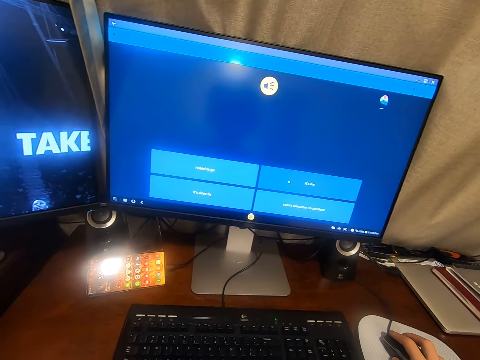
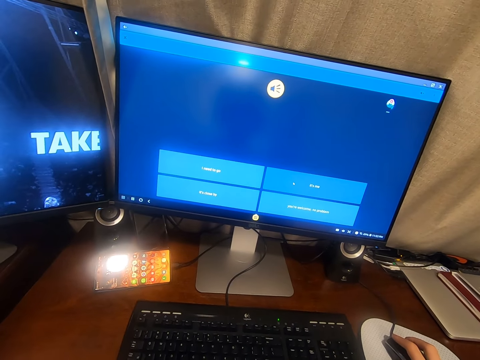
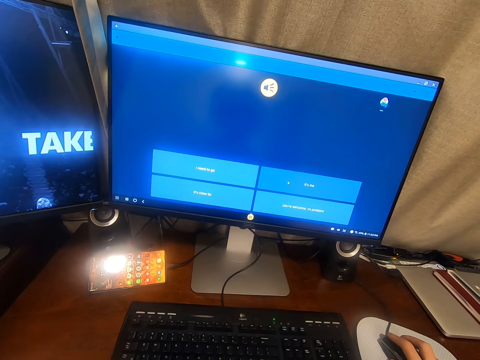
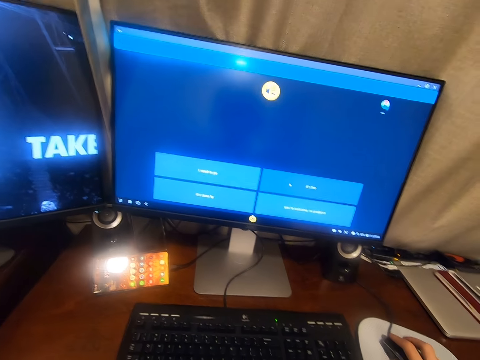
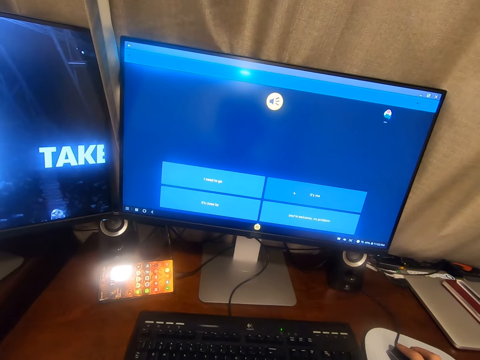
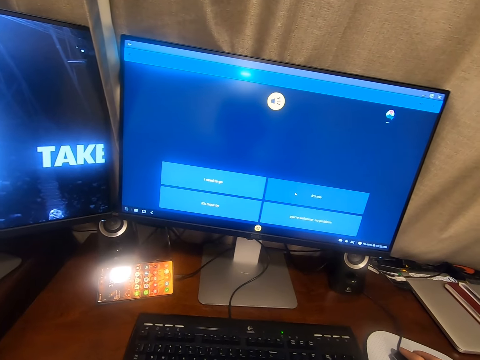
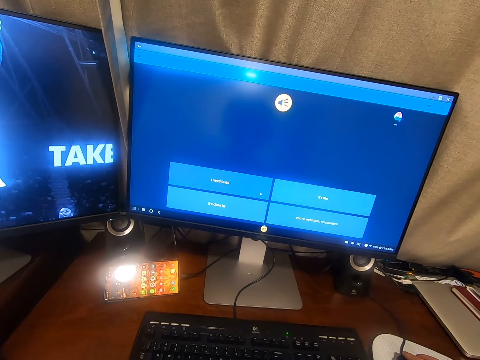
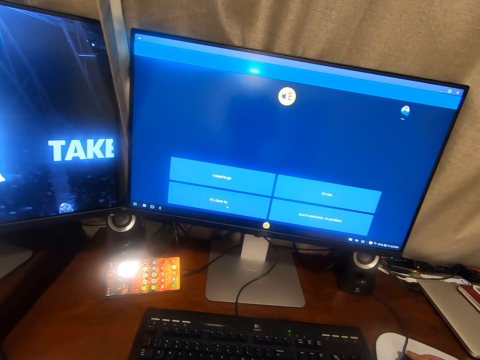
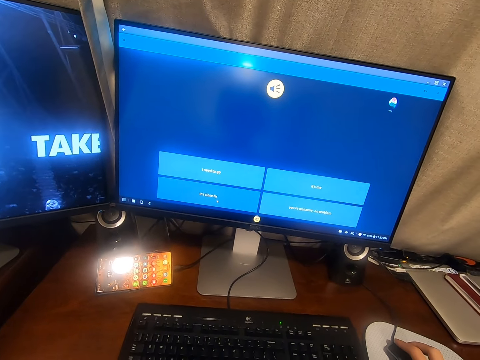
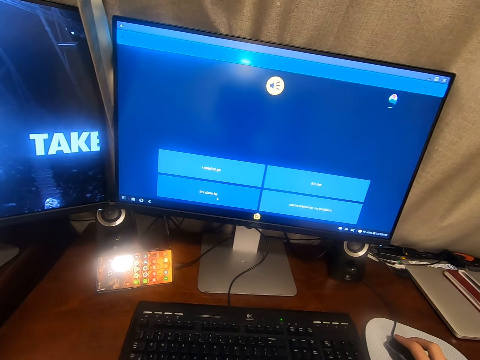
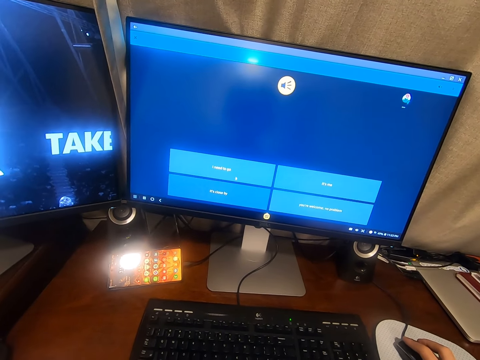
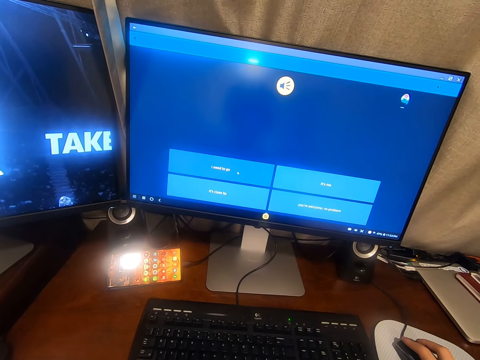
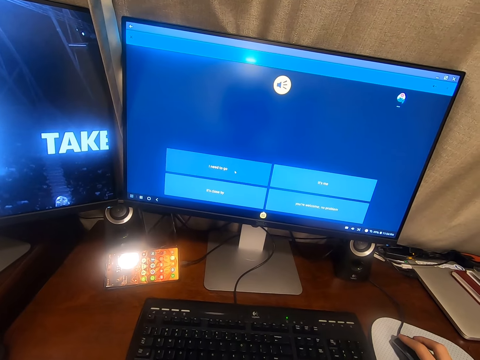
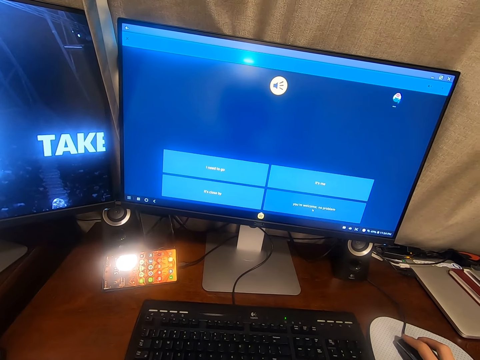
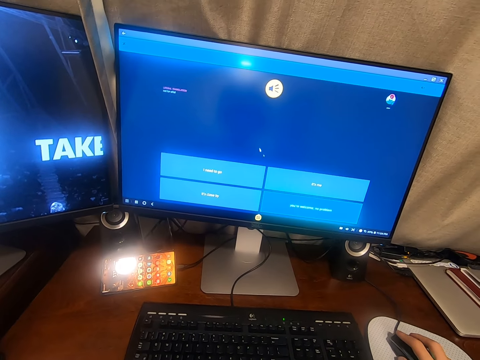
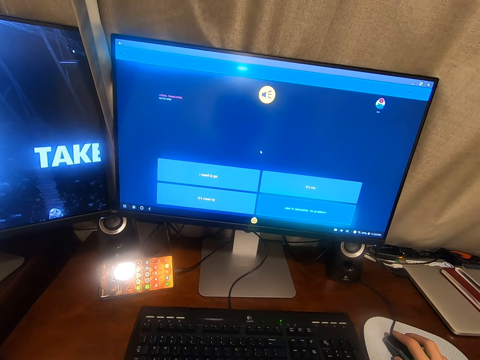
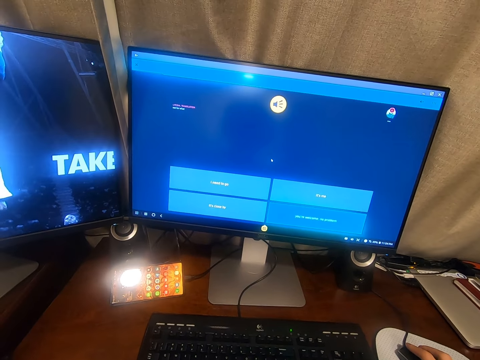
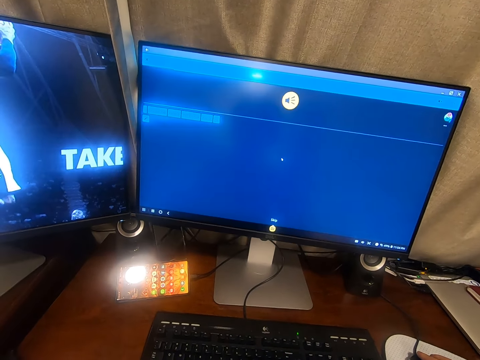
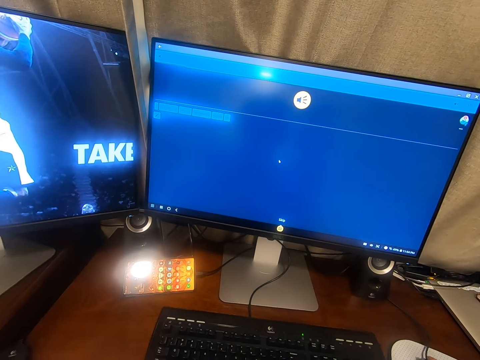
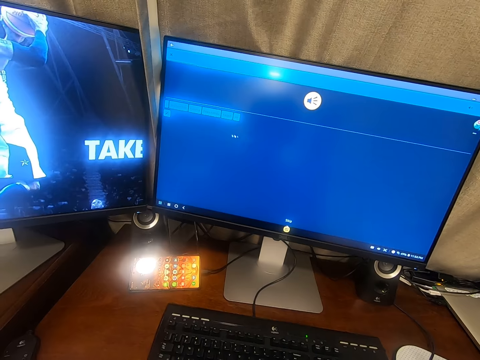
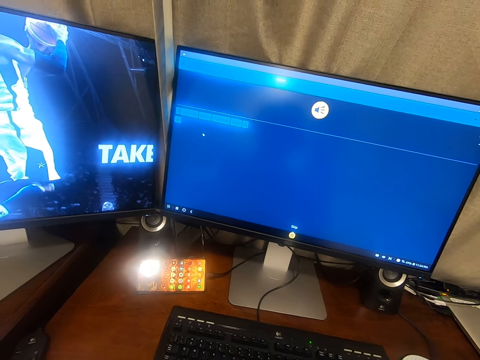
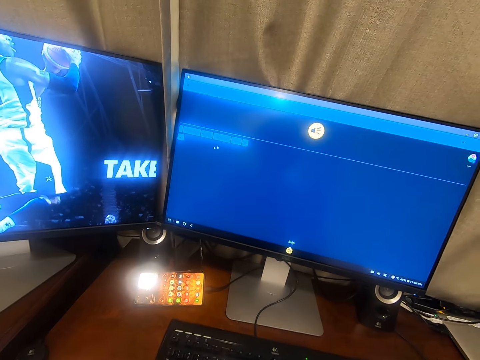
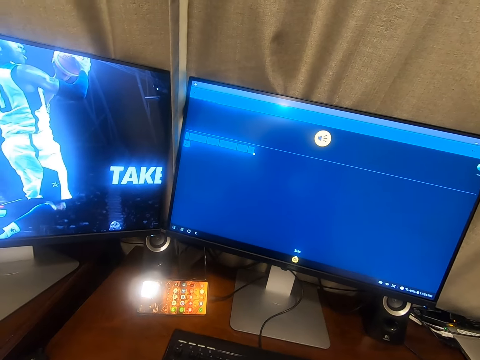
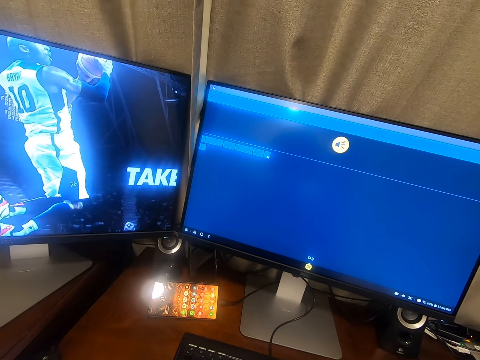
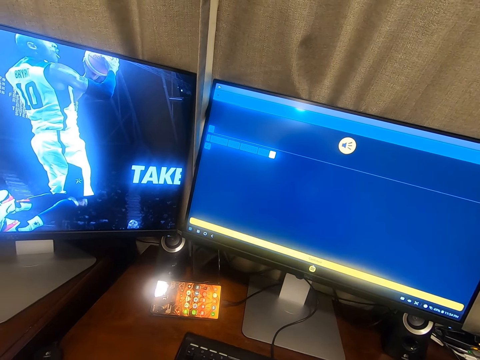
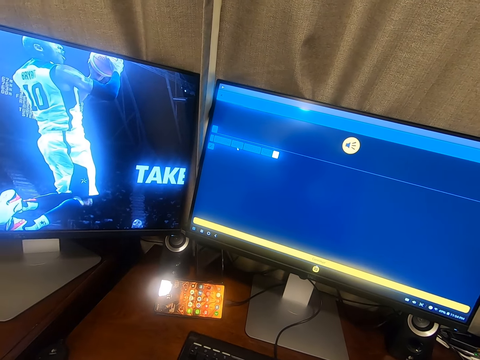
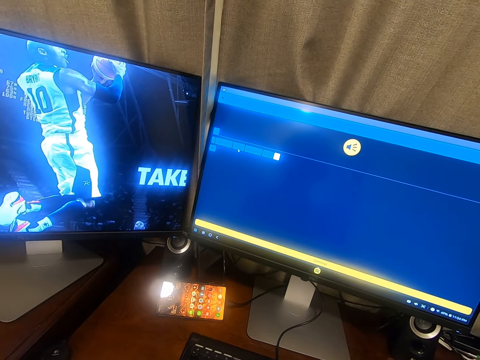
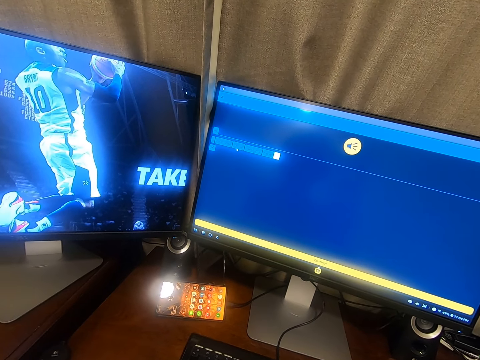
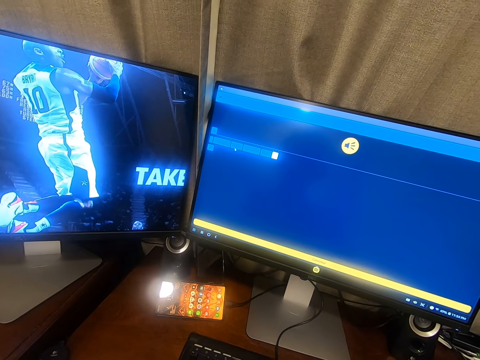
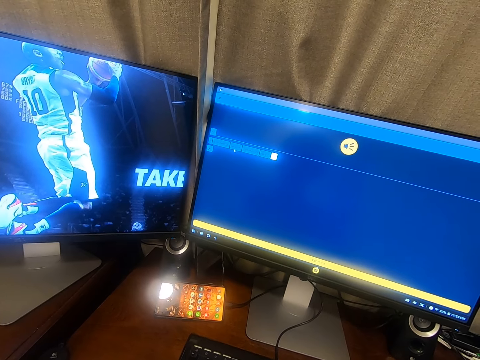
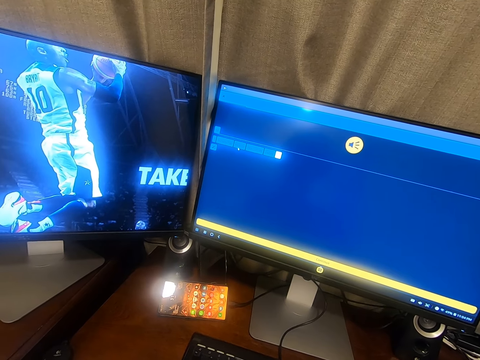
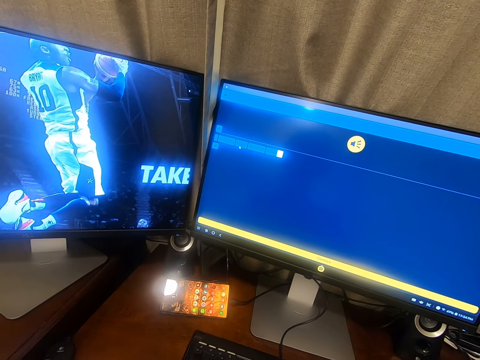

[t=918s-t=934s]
The camera wearer looks at the desktop.

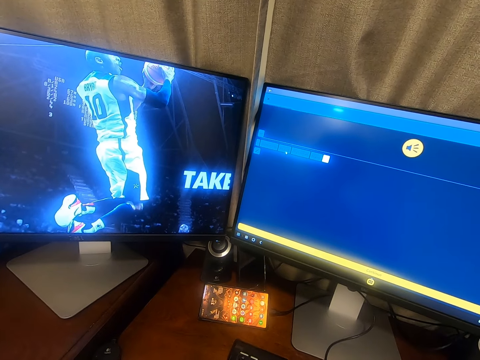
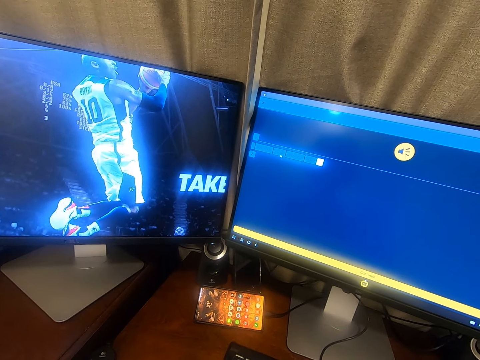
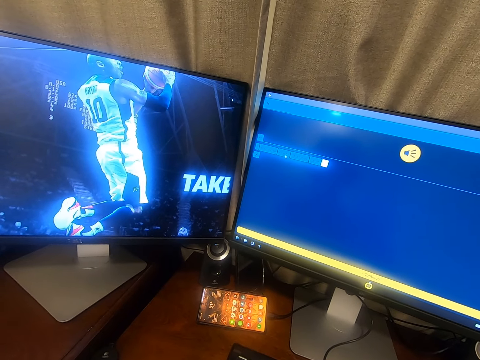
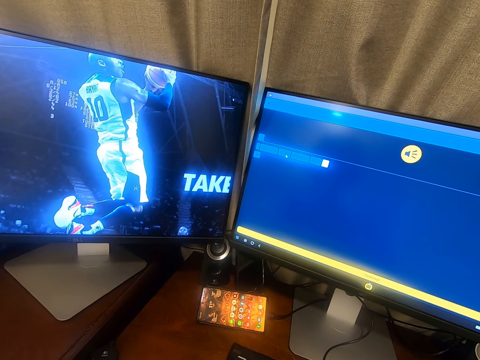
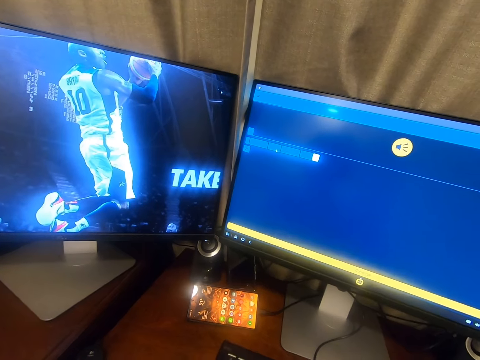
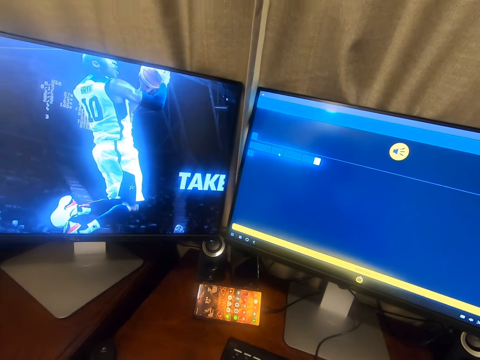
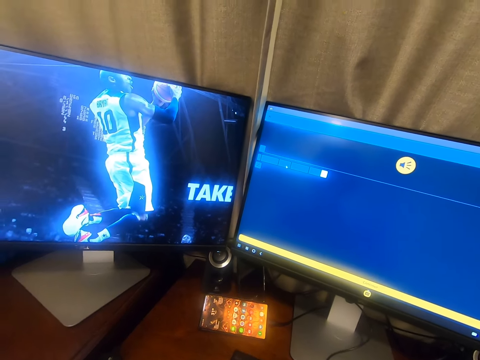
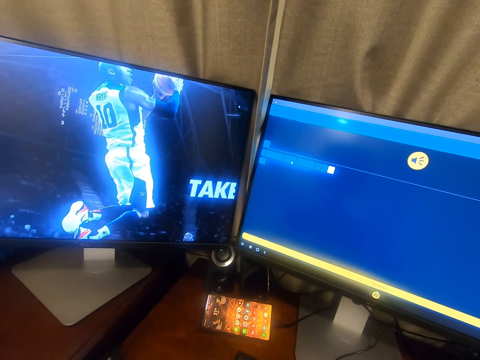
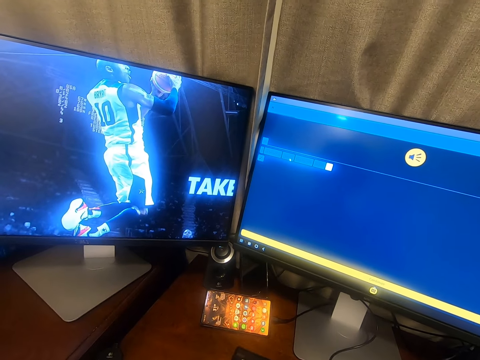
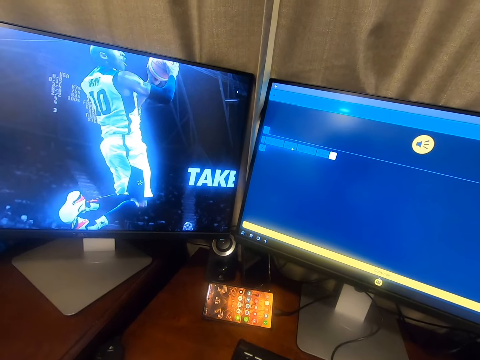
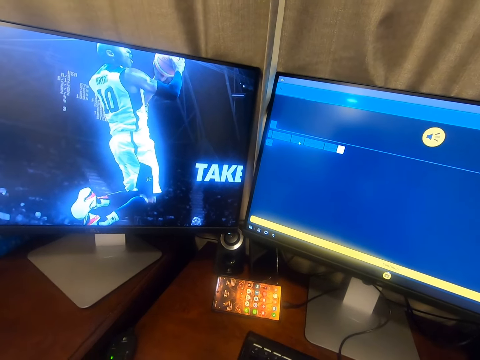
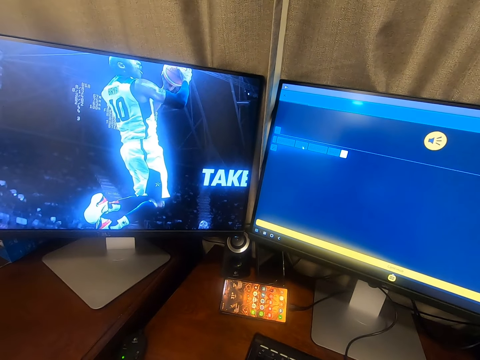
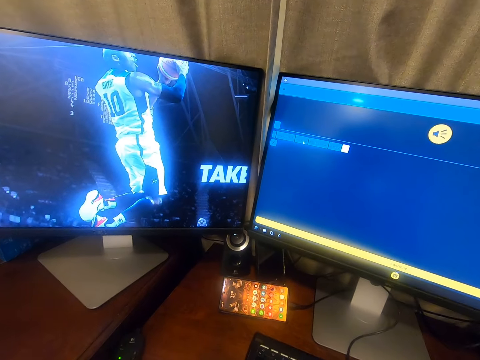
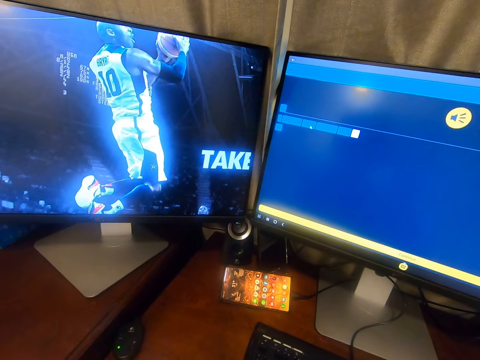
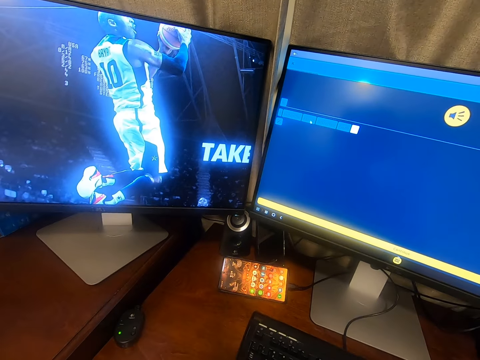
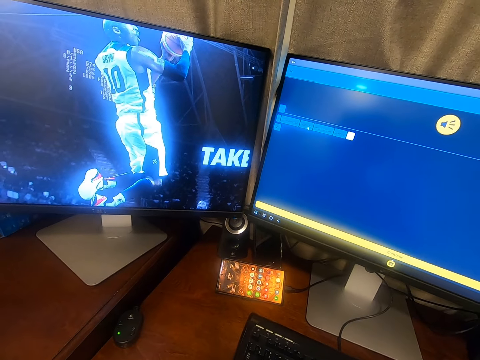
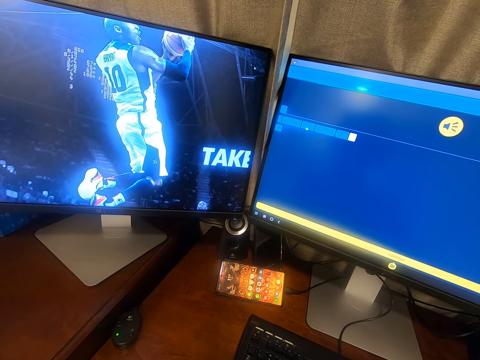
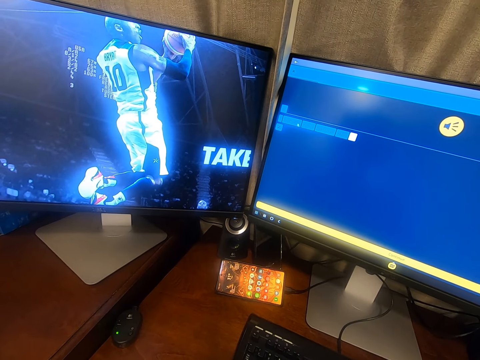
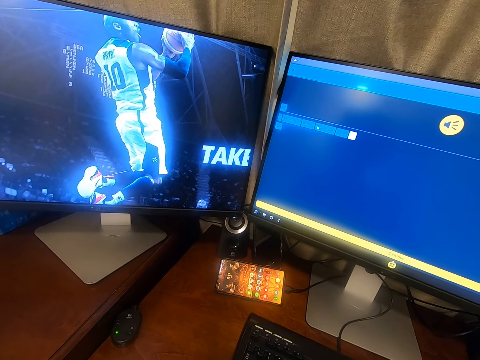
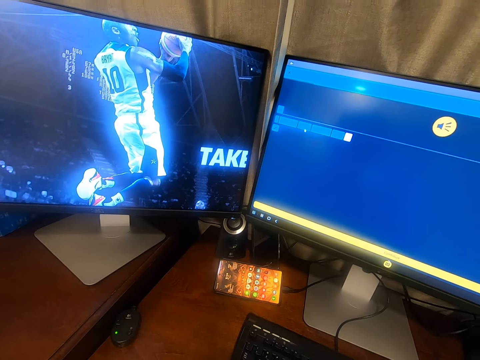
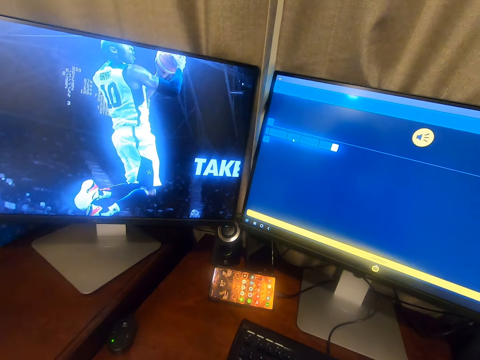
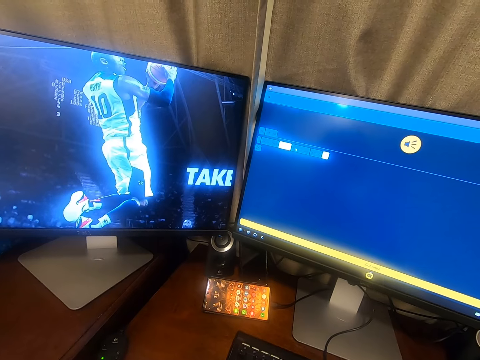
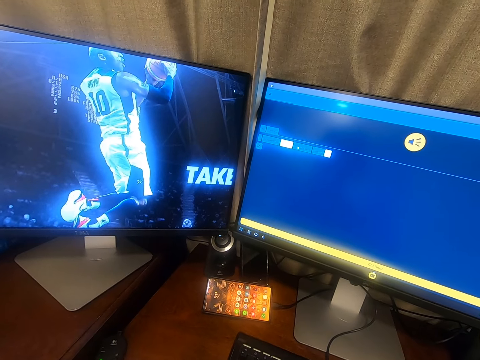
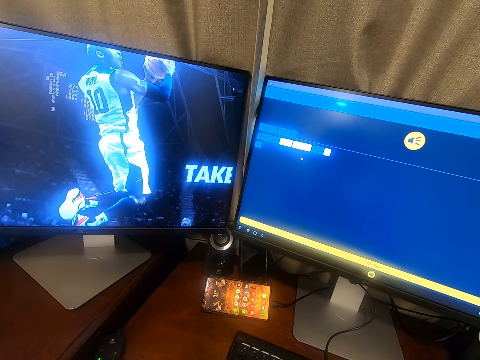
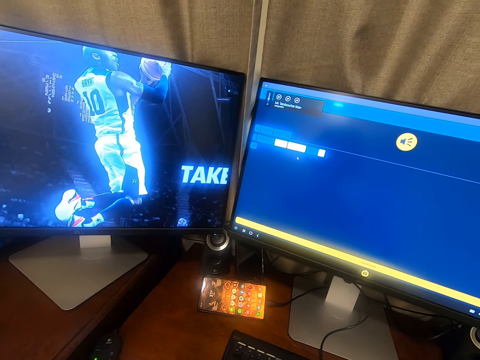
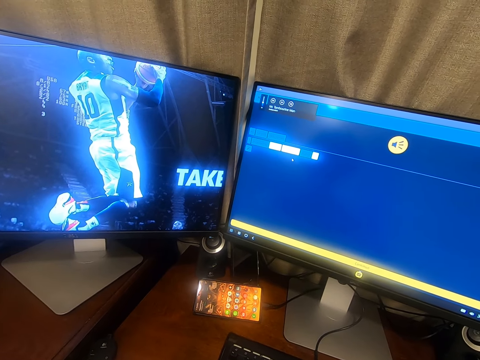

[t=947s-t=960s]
The camera wearer speaks to a microphone.
